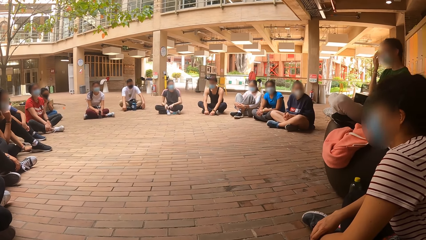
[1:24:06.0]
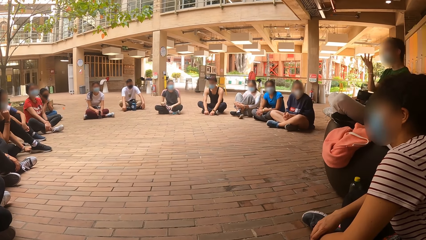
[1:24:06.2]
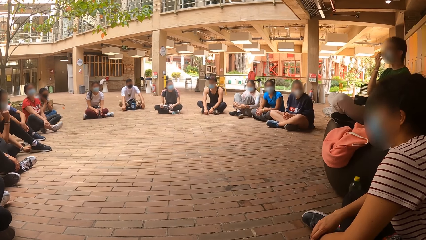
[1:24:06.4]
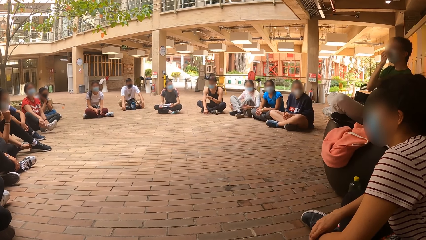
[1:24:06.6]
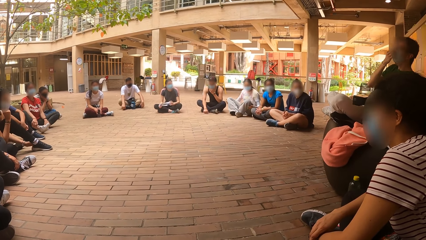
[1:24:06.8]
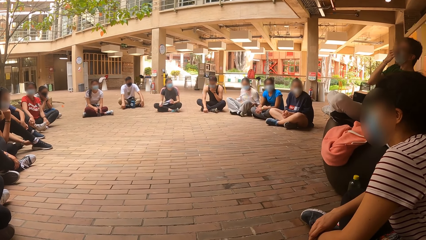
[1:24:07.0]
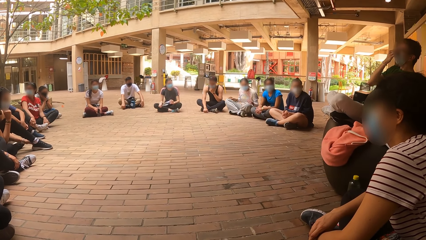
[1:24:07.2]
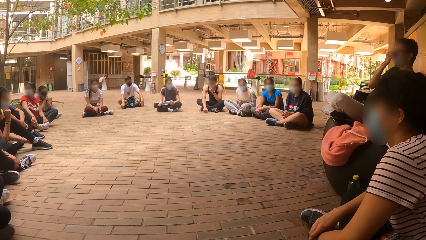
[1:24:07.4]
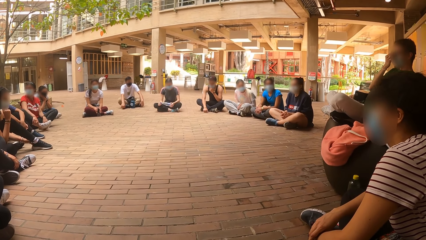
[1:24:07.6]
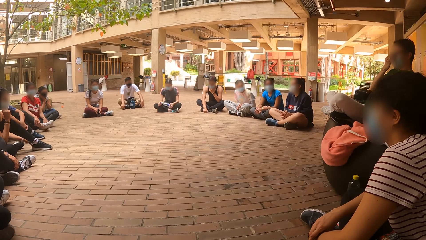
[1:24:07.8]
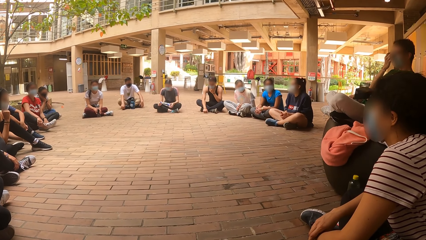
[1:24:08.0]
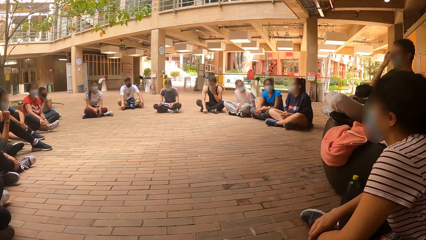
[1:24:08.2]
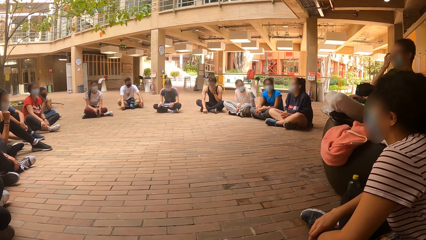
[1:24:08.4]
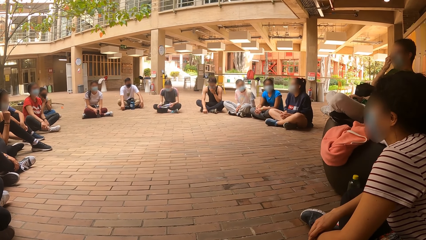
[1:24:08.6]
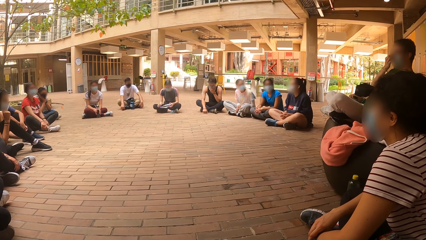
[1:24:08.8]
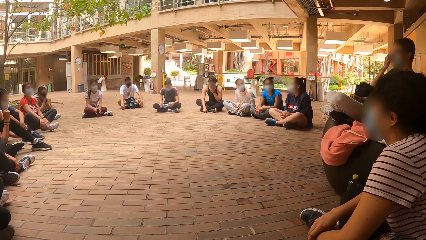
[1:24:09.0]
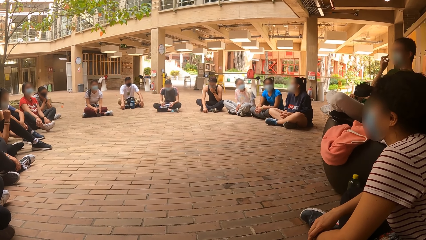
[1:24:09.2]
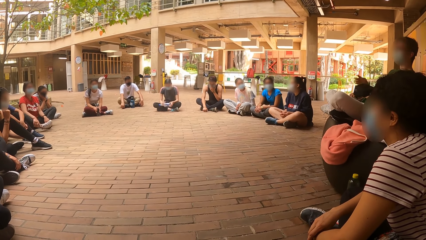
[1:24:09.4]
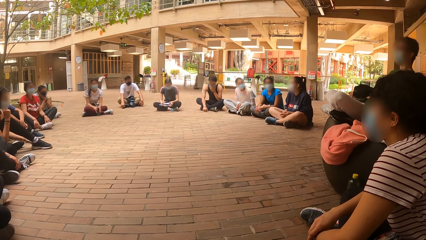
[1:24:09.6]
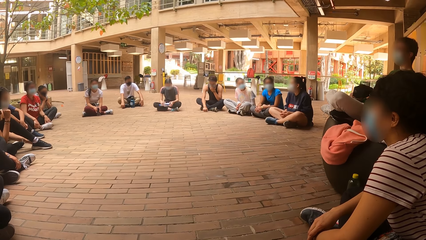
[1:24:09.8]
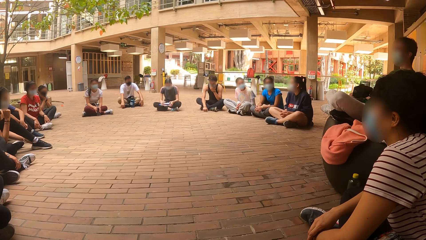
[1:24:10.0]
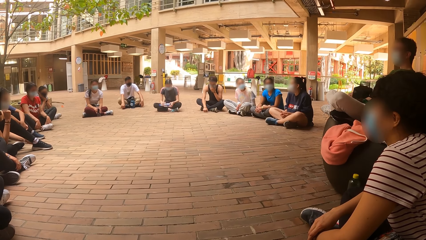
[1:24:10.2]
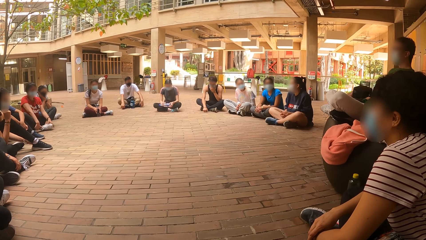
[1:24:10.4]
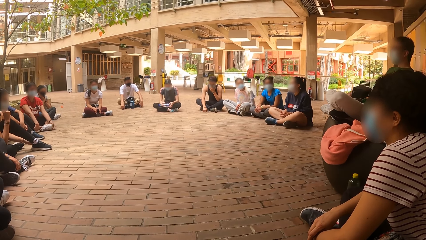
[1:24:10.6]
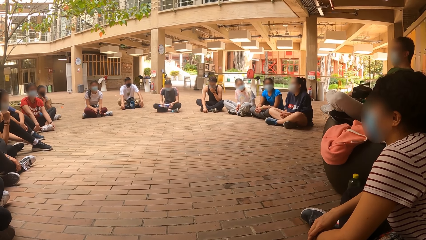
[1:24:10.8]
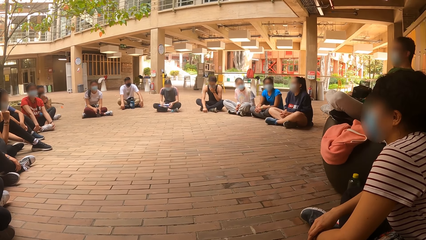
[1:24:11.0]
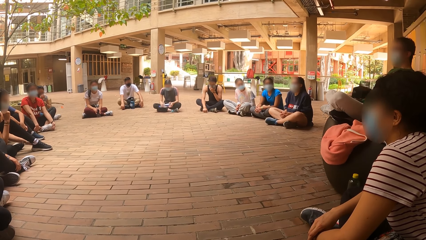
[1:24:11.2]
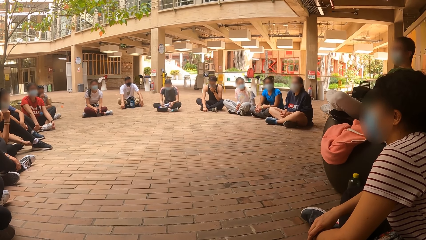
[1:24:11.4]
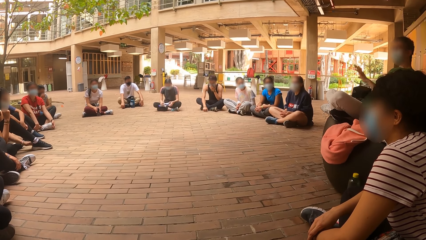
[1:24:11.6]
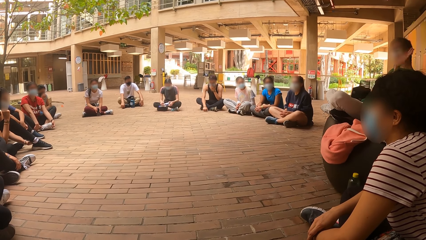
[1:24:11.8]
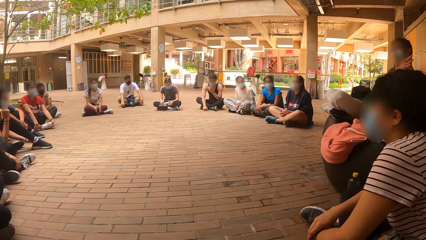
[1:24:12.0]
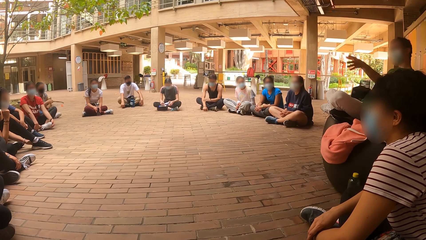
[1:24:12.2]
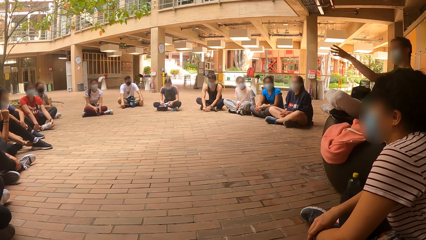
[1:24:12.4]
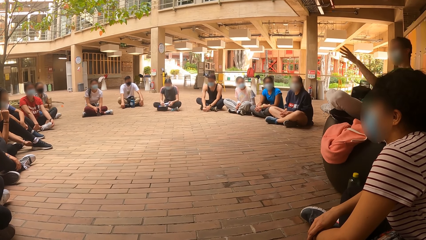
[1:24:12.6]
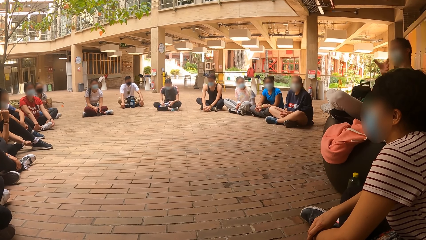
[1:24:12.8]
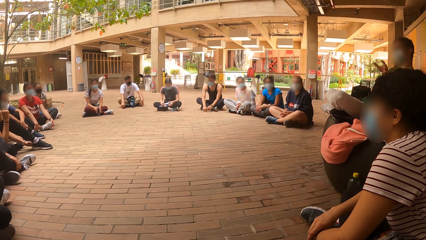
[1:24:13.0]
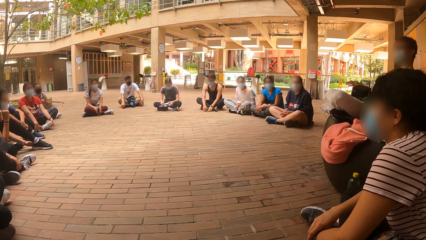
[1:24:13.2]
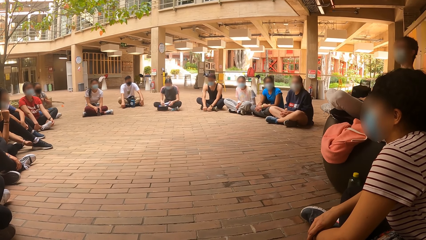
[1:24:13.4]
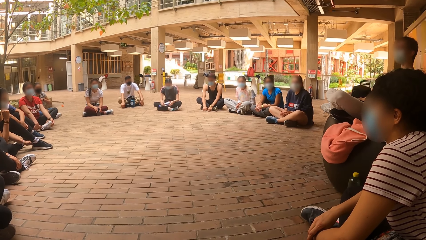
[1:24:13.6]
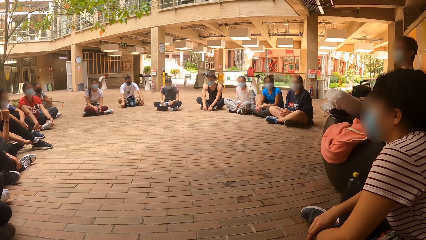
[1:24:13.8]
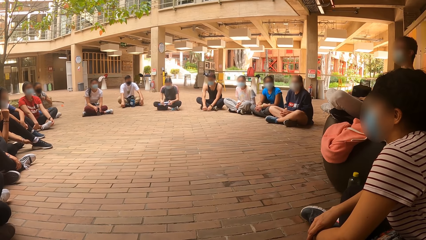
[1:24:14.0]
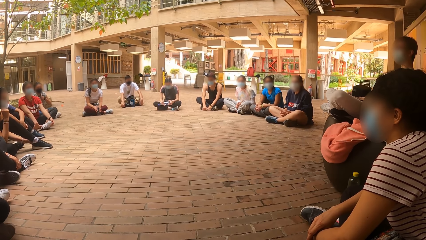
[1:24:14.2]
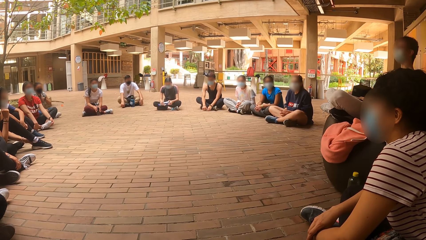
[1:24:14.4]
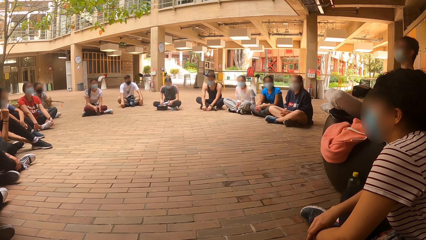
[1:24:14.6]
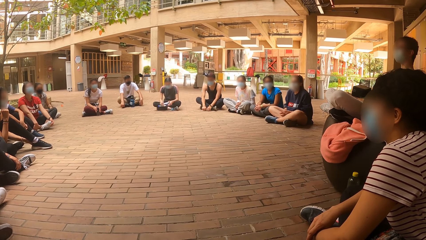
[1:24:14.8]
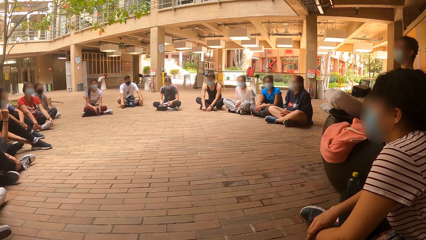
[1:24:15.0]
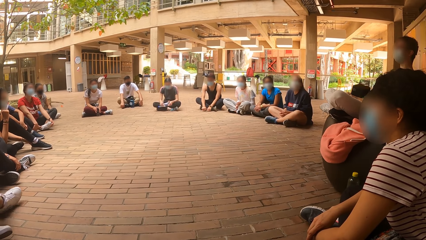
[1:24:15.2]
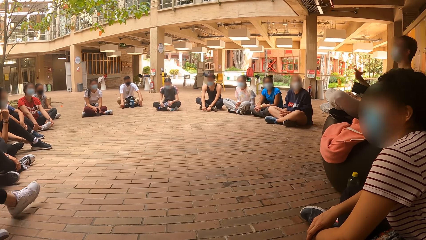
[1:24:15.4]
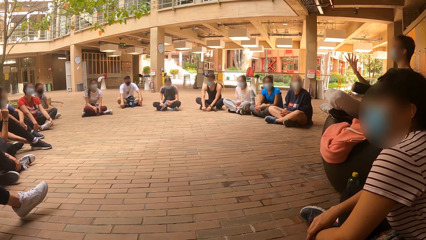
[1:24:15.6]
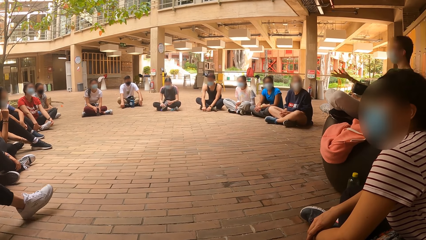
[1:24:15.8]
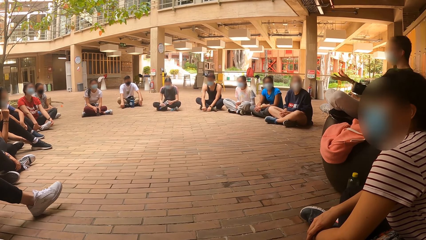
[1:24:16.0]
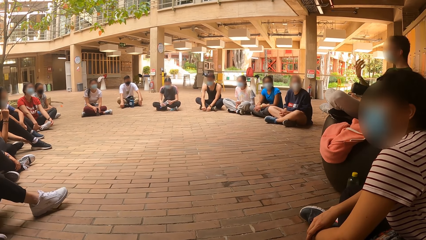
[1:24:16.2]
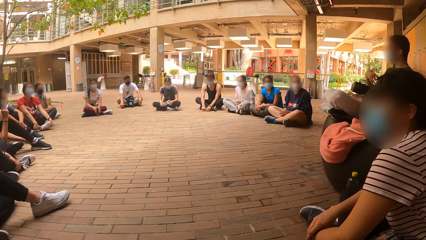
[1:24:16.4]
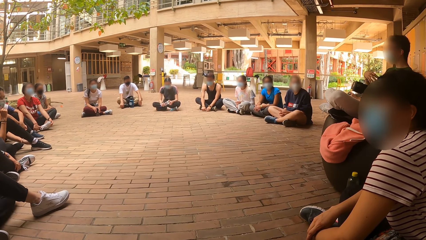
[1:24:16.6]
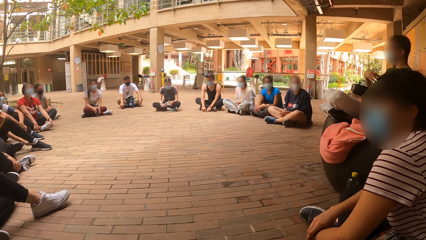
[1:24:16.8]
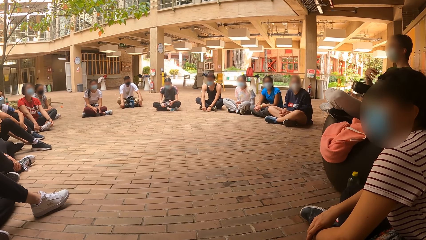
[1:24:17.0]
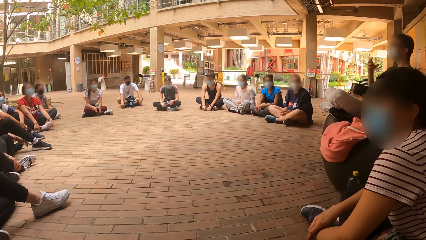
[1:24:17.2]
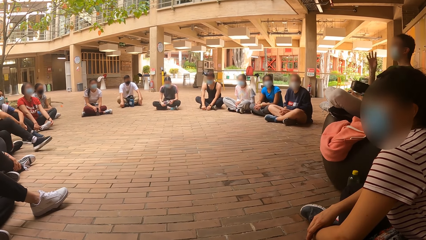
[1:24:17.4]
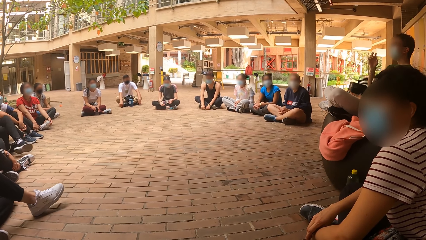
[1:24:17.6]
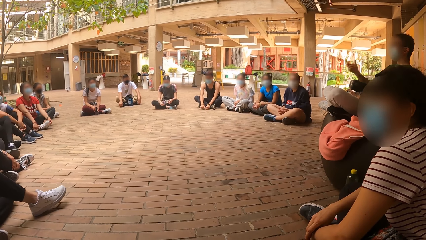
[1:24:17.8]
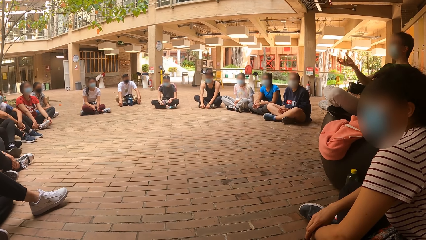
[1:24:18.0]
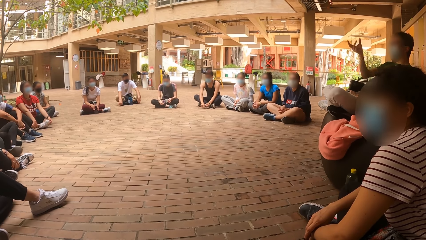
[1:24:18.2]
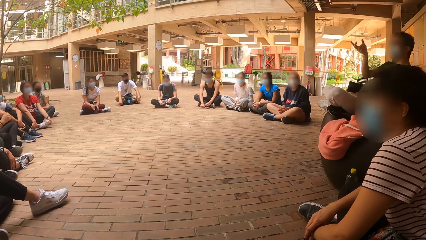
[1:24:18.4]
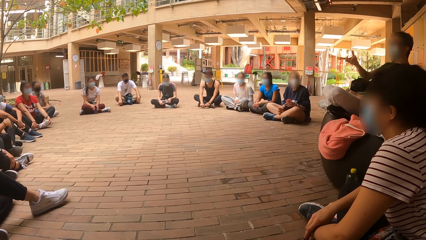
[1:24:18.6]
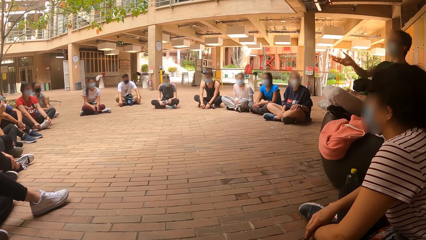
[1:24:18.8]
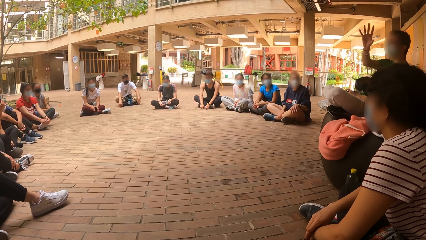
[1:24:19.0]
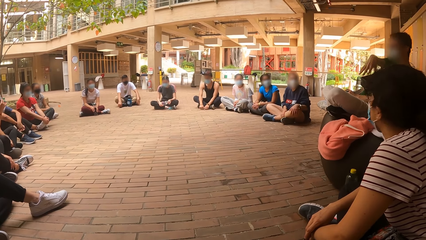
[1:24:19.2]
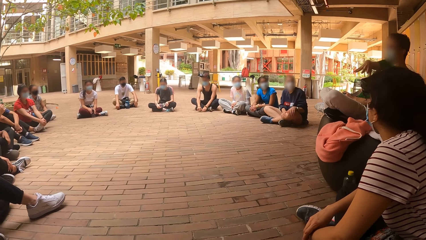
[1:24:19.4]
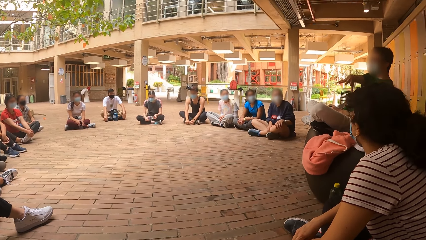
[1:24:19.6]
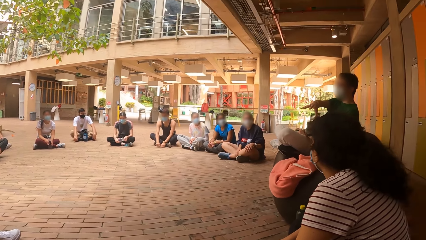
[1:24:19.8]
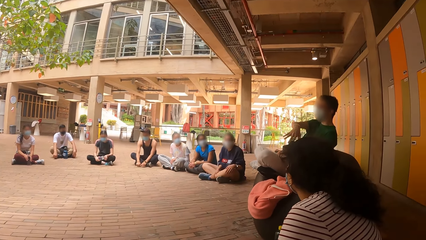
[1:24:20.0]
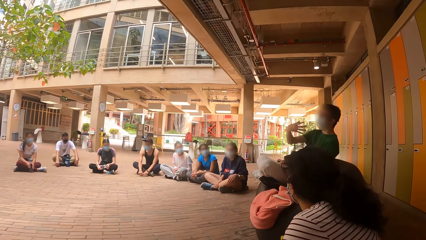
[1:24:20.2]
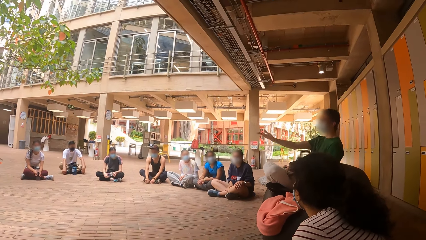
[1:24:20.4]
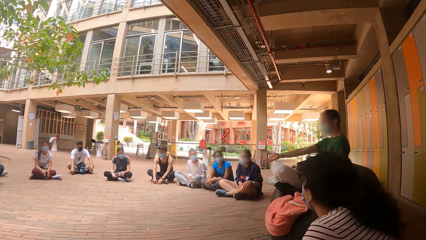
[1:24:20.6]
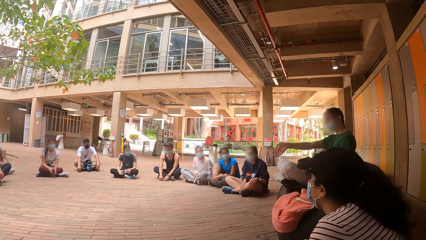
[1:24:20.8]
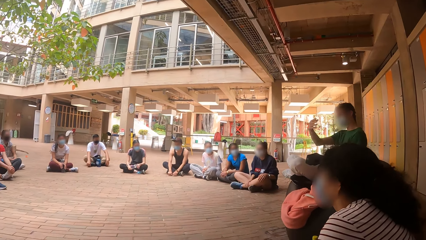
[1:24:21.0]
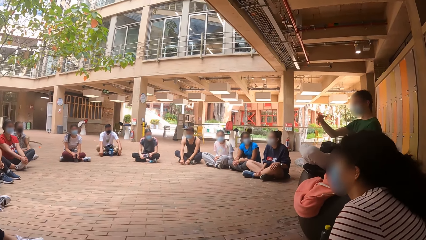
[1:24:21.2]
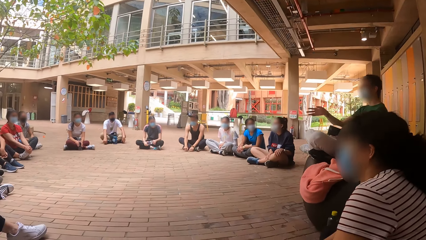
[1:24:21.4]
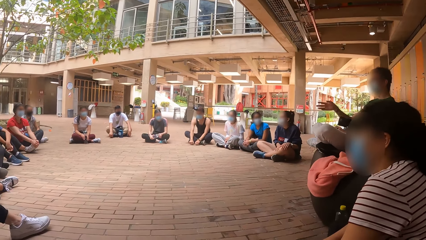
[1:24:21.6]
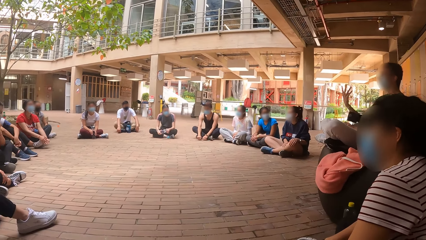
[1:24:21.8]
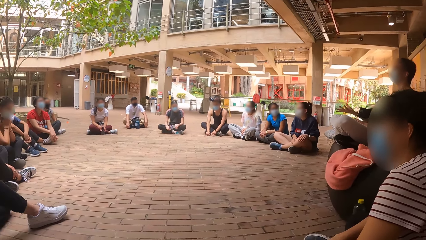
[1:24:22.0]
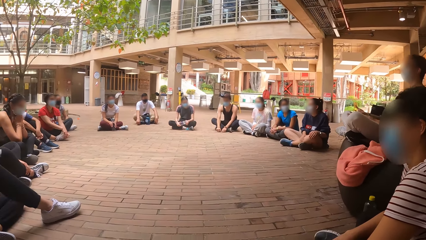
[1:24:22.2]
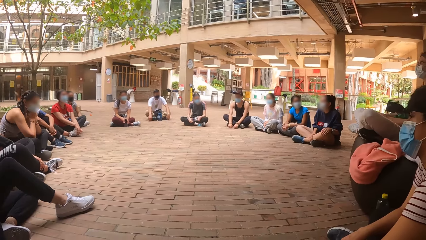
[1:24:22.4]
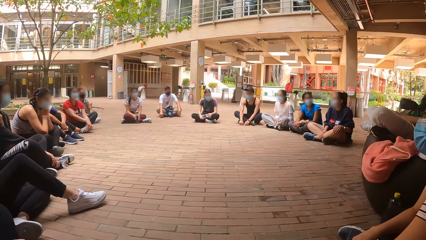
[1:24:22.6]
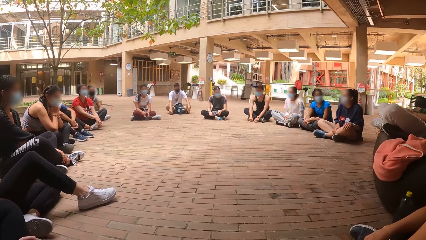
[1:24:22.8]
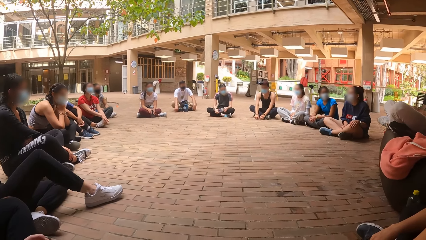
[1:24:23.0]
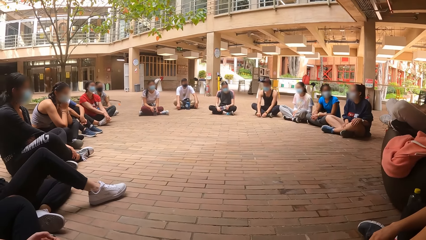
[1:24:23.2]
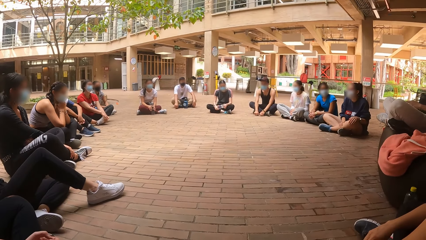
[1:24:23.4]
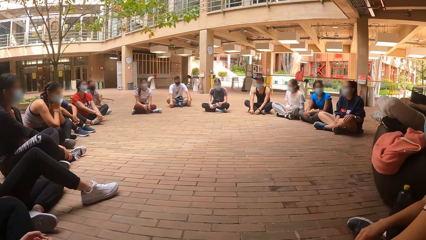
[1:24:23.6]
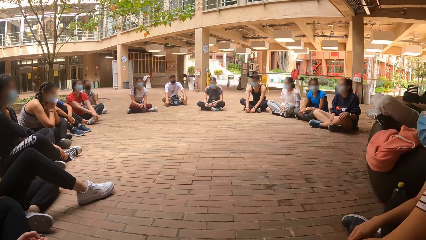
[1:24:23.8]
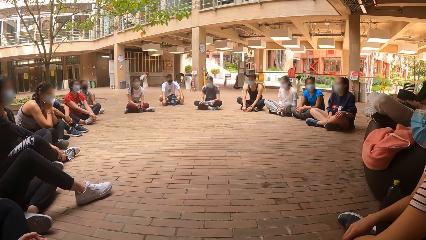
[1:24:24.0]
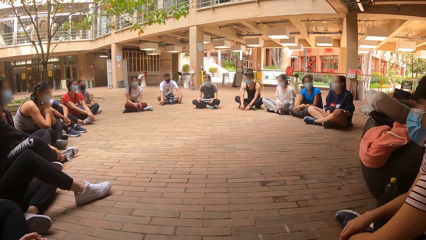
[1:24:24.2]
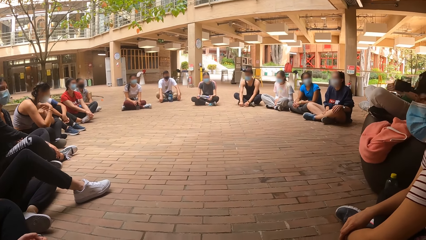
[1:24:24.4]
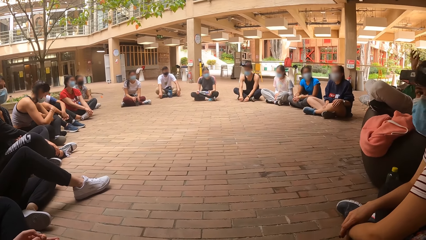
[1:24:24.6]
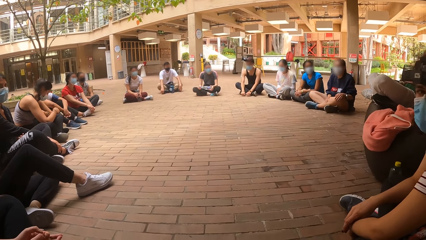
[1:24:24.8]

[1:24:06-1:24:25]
The boy makes gestures with his left hand. The boy makes gestures with his right hand.
